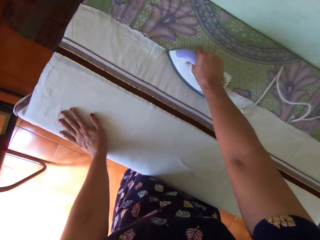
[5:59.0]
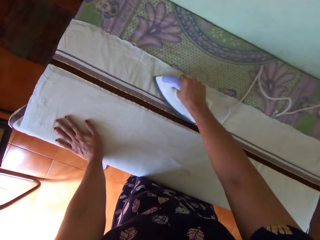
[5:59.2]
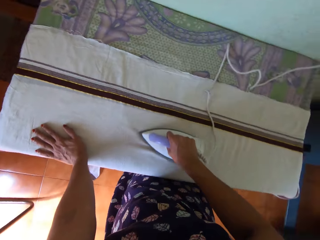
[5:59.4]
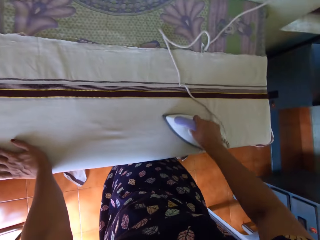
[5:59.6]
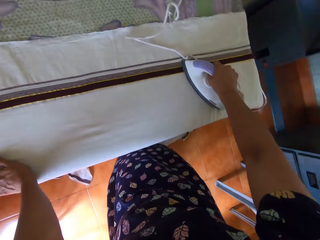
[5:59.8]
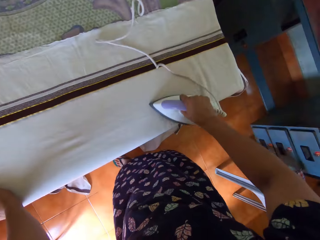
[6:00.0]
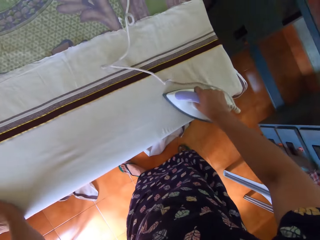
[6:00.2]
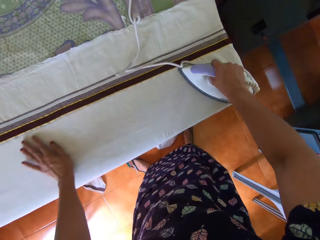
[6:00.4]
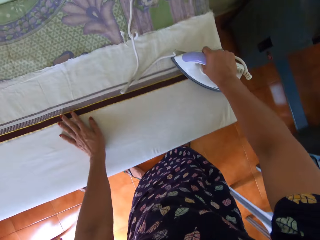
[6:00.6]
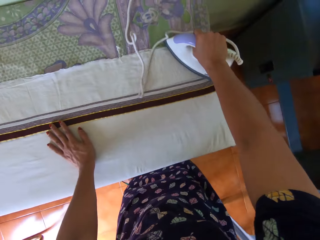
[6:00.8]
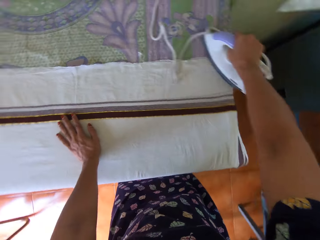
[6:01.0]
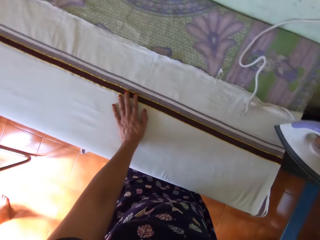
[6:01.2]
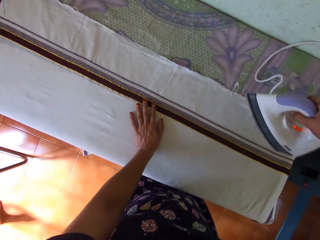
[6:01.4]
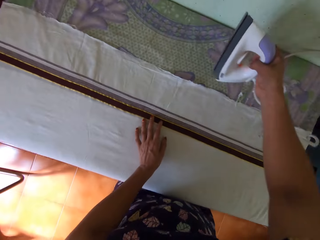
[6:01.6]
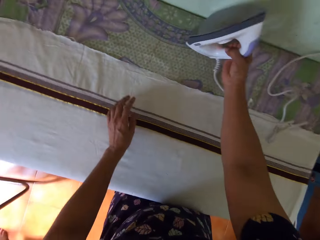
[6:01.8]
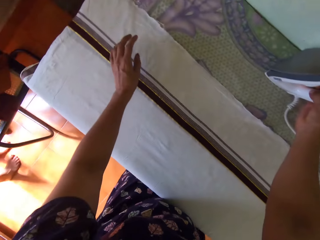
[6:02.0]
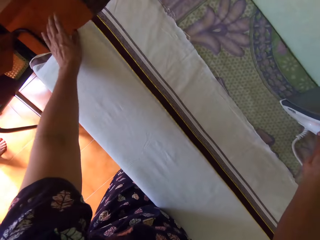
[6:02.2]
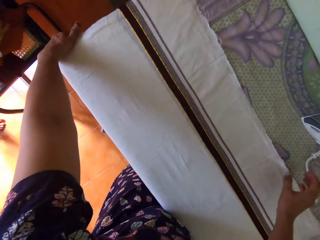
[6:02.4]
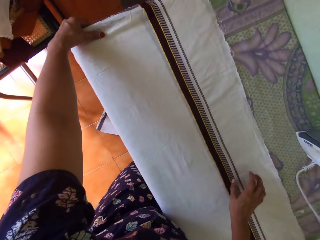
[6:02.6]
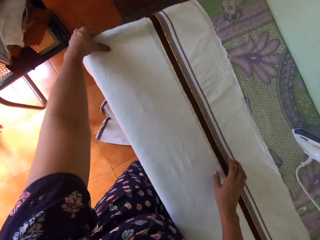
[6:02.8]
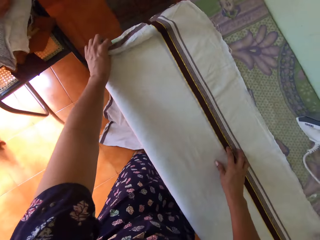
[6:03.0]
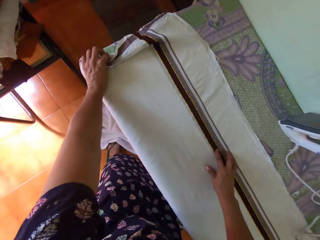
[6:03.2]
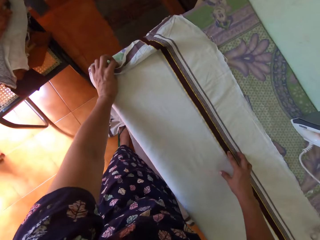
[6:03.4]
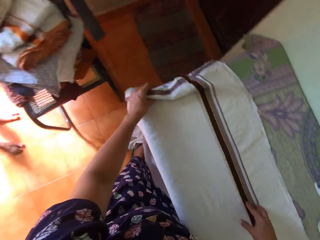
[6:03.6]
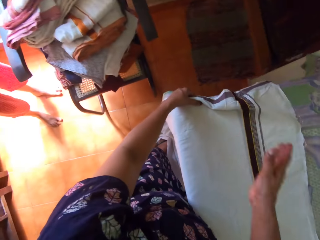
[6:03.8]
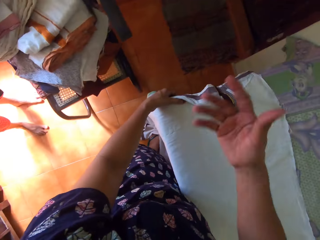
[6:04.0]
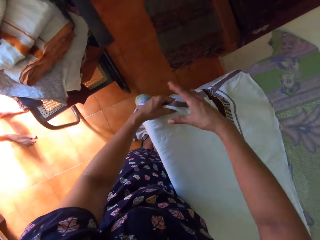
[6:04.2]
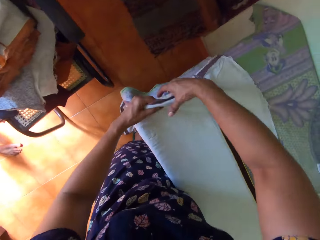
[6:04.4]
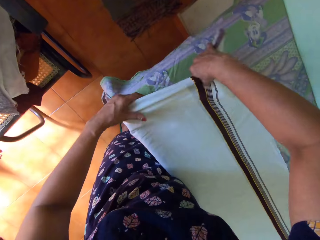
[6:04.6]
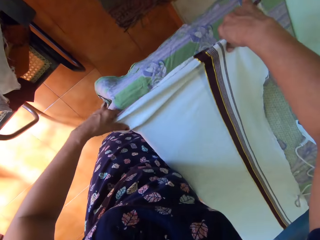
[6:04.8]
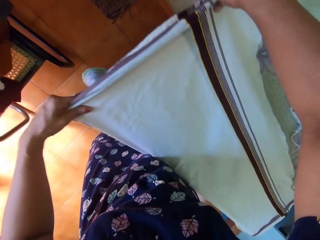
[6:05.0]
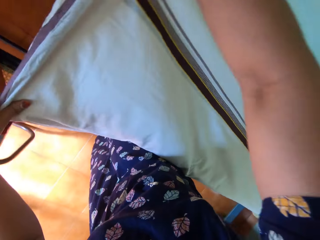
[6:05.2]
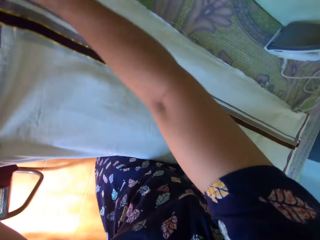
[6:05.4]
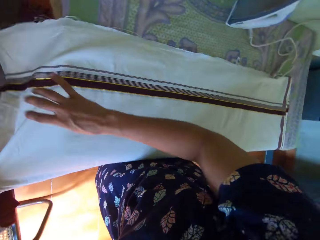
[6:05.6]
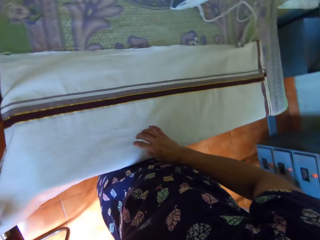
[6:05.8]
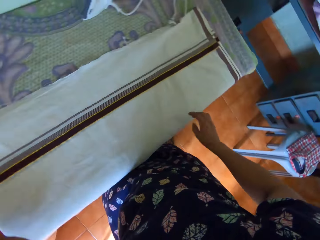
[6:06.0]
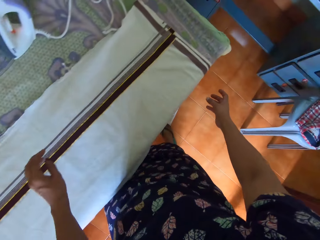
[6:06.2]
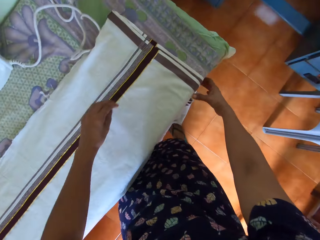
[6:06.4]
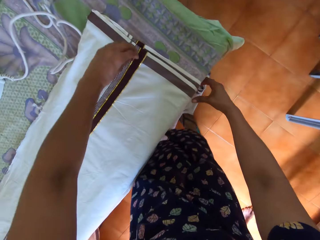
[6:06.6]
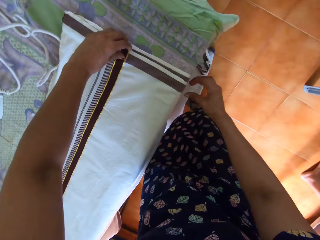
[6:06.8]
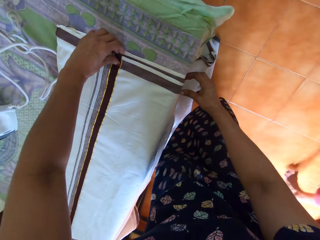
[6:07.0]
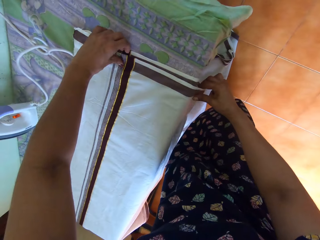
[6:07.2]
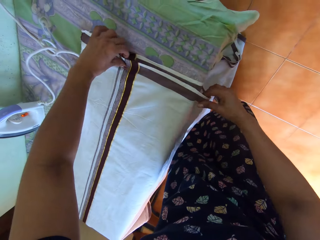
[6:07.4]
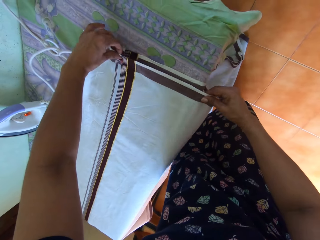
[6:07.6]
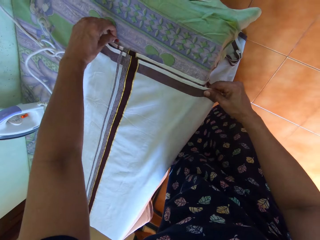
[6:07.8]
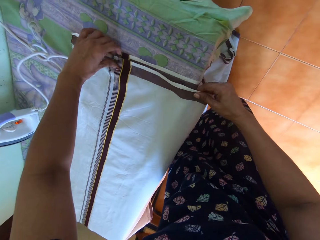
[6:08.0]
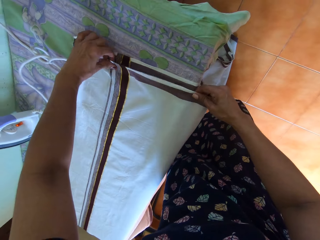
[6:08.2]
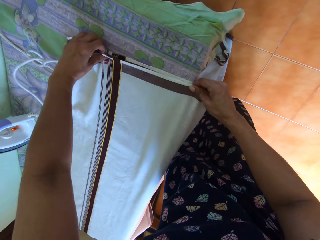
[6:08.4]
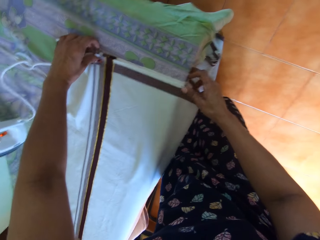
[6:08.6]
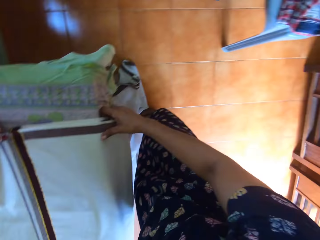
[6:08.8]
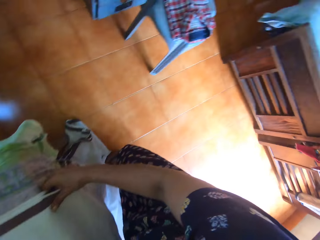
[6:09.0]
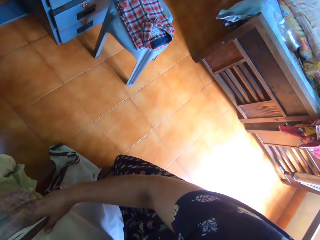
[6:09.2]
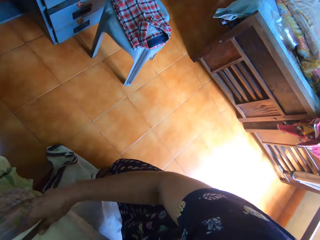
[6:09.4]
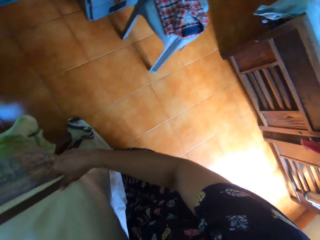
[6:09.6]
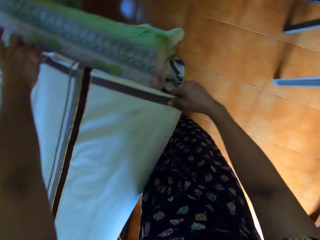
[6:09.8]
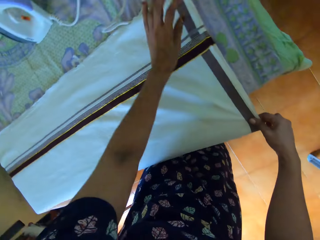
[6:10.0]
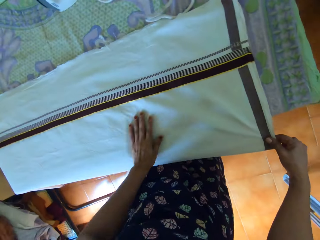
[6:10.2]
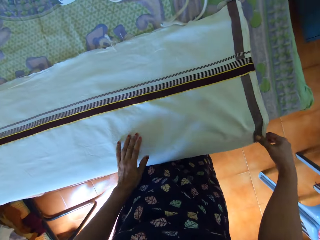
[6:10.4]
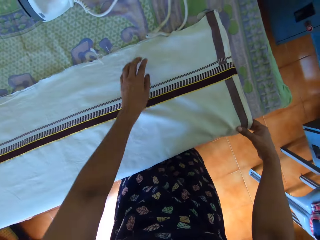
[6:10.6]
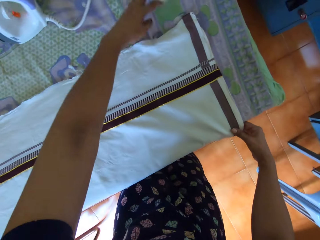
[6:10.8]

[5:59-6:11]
The camera wearer drops the iron on the table with her right hand. She adjusts the bedsheet on the table with both hands.

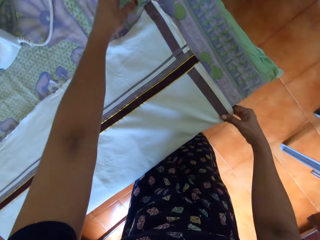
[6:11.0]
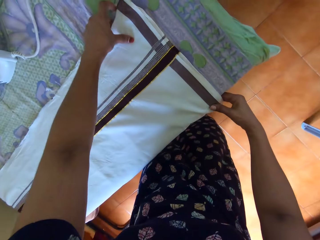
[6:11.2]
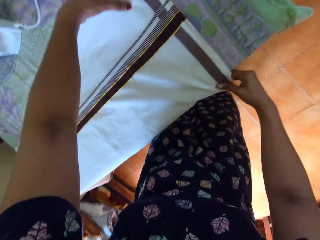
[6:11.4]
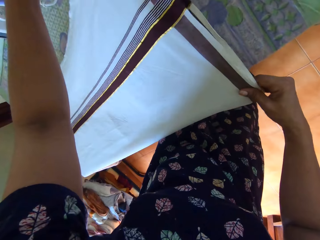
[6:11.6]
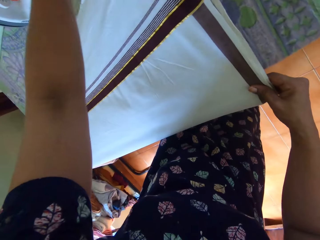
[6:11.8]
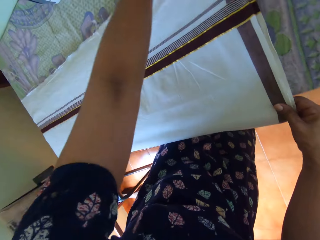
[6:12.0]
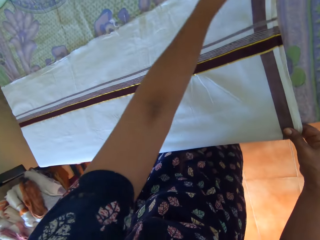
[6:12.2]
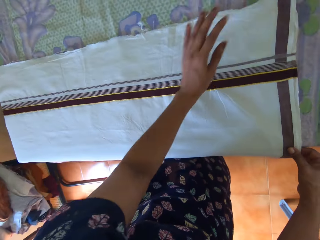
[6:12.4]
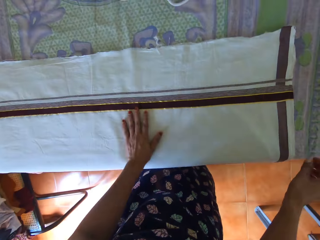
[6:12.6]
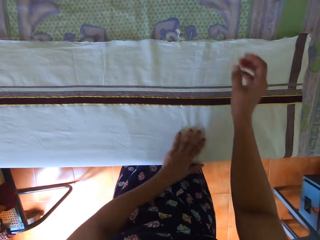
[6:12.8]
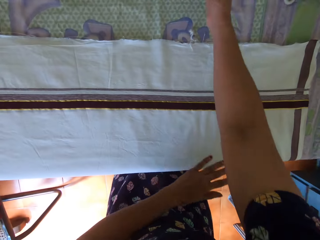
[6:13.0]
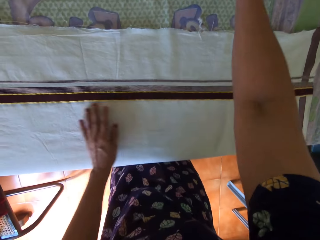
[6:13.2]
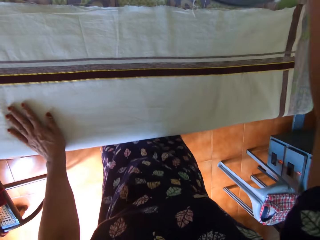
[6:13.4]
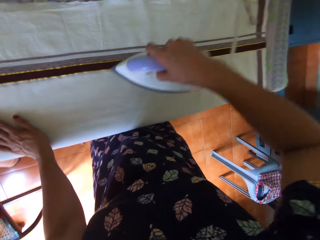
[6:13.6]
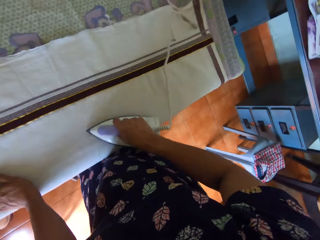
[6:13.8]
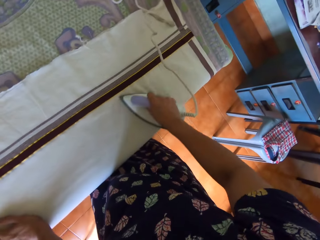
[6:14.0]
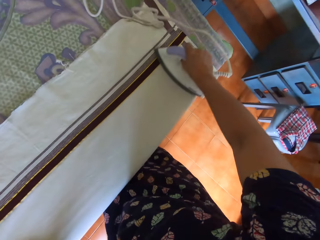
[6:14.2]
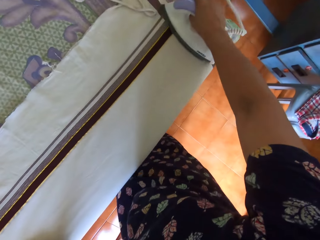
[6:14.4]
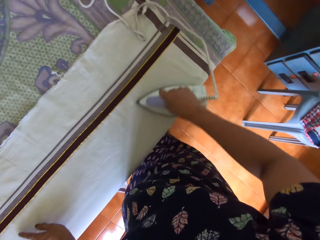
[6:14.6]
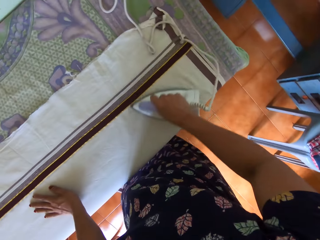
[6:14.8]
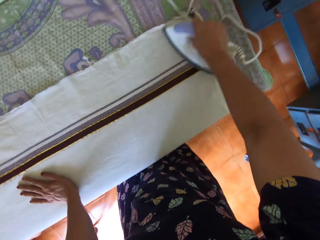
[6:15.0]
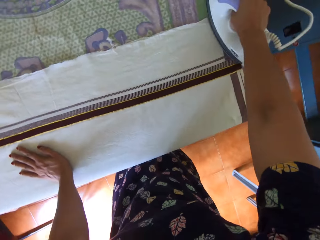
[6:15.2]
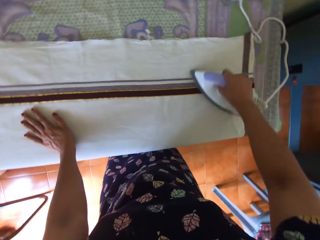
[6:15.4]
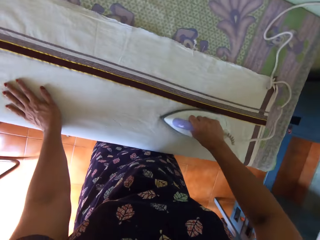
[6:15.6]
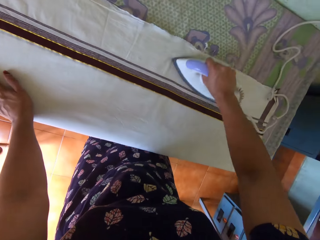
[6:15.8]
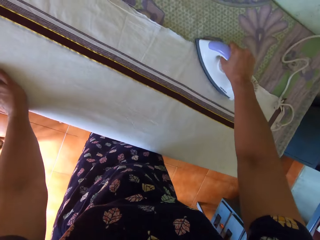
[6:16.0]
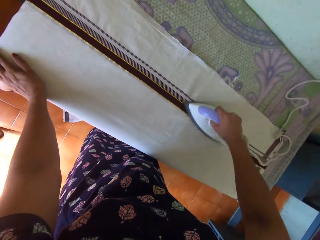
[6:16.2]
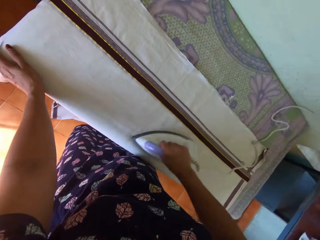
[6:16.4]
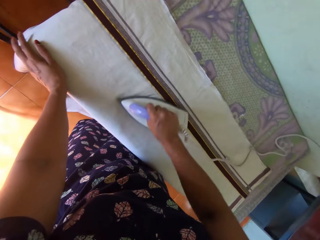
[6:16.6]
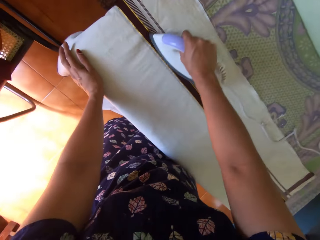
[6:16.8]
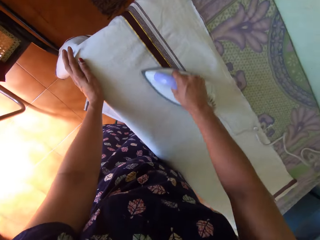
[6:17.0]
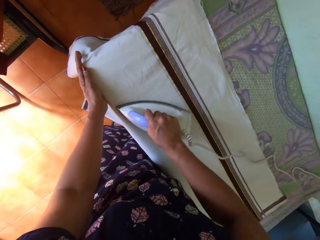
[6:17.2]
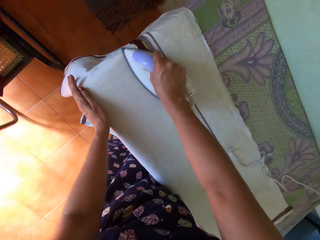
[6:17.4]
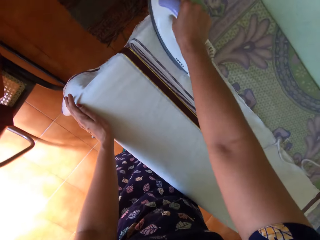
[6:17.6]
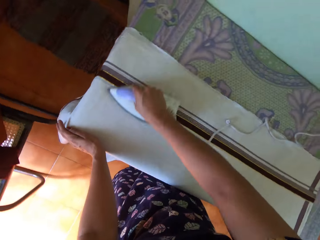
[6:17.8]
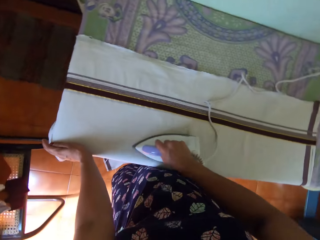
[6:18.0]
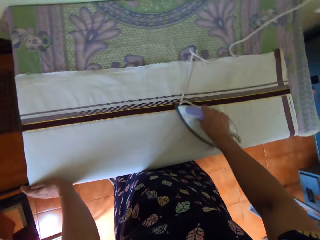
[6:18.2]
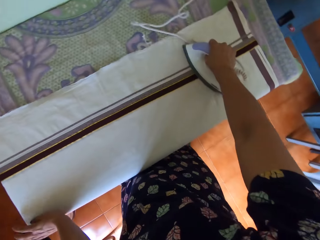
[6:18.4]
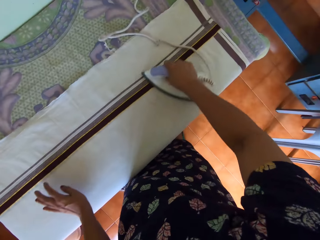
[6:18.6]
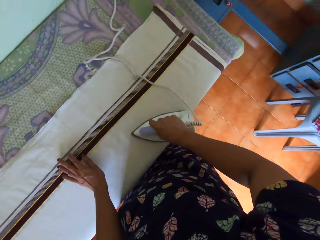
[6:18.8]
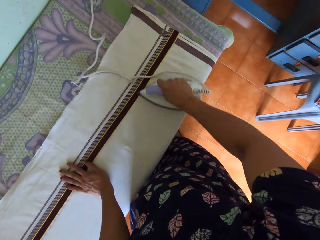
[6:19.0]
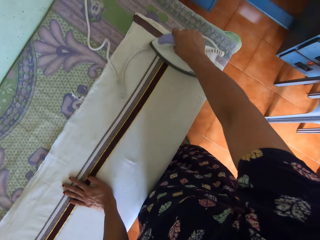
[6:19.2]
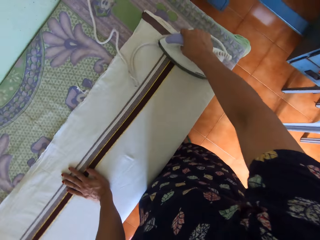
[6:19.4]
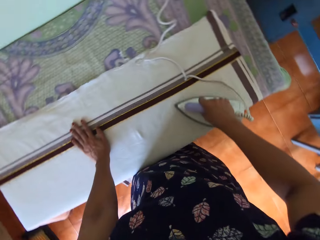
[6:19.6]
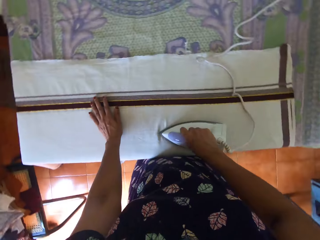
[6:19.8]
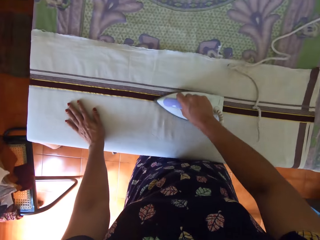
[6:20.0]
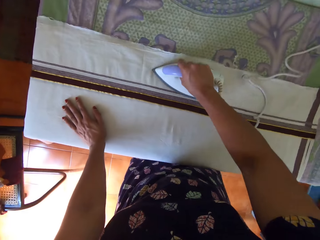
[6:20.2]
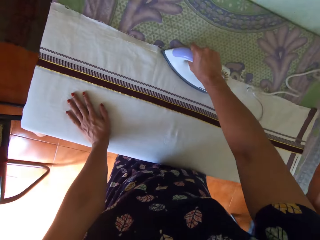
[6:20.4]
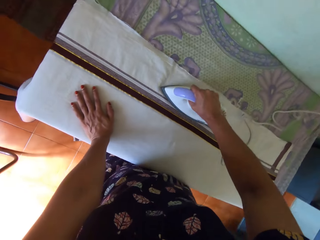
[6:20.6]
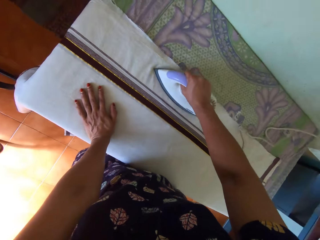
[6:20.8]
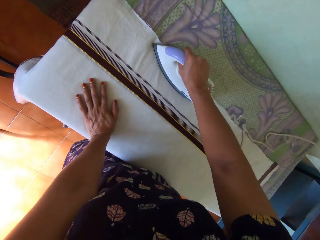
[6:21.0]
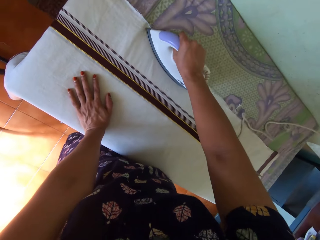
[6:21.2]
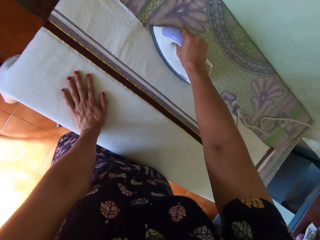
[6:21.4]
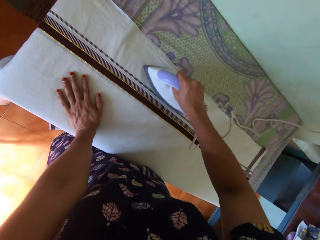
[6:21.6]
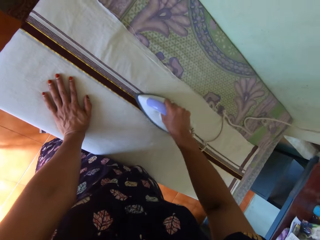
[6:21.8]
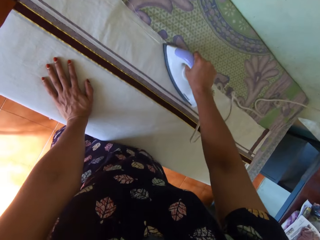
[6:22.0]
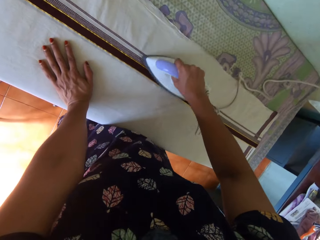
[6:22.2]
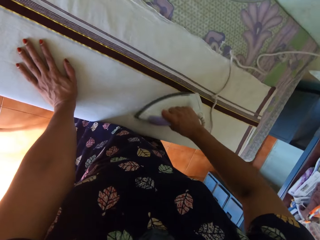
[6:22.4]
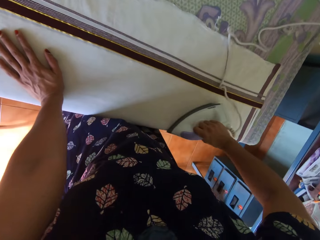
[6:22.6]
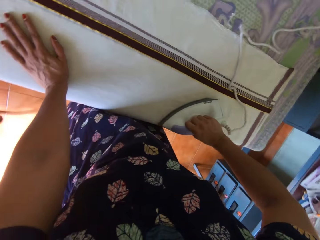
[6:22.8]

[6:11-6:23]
The camera wearer picks up the iron from the table with her right hand. She irons the bedsheet on the table with the iron in her right hand.
